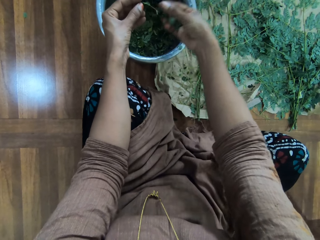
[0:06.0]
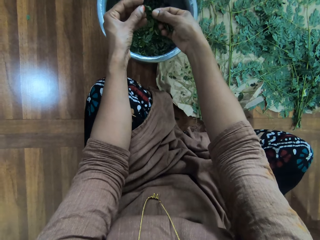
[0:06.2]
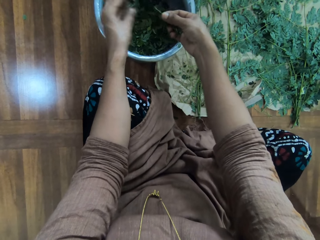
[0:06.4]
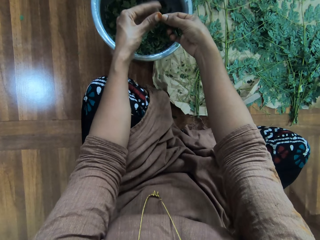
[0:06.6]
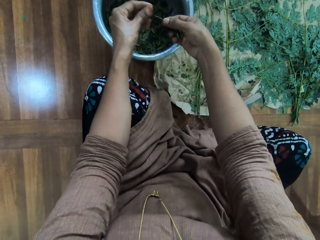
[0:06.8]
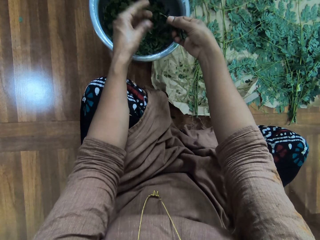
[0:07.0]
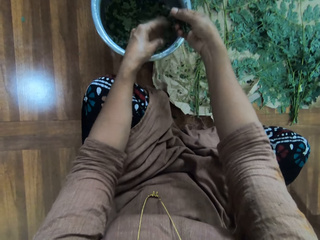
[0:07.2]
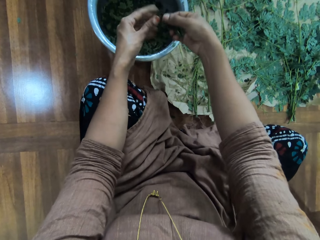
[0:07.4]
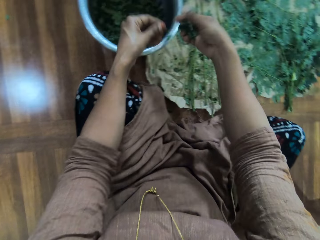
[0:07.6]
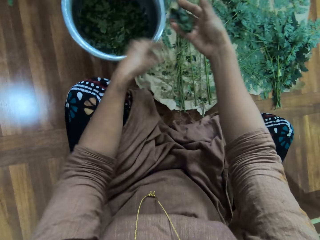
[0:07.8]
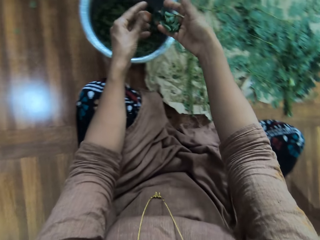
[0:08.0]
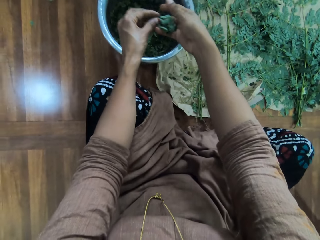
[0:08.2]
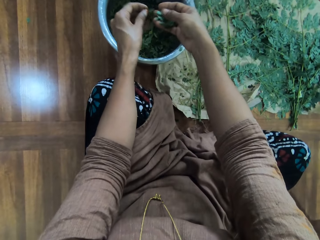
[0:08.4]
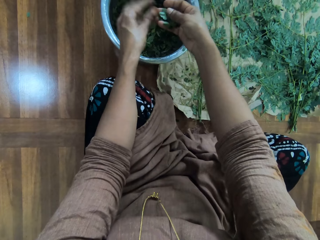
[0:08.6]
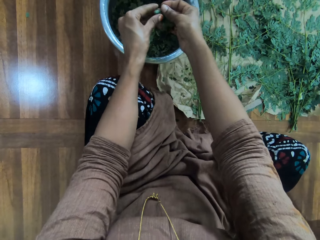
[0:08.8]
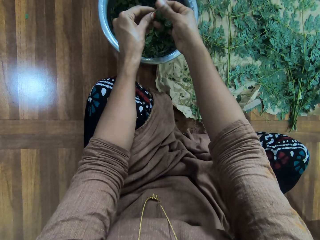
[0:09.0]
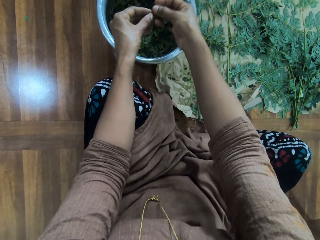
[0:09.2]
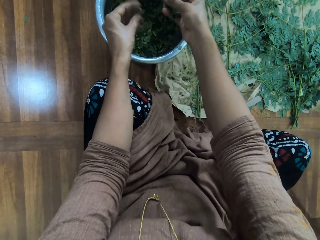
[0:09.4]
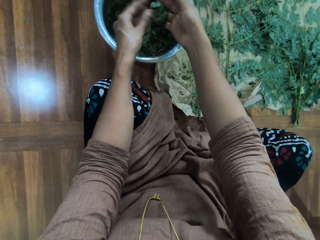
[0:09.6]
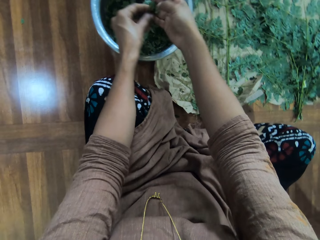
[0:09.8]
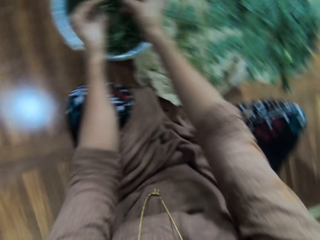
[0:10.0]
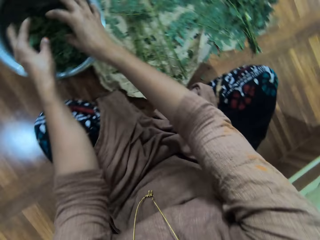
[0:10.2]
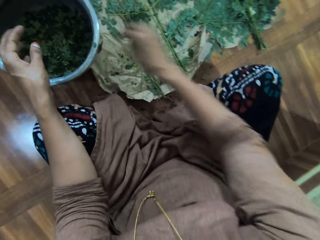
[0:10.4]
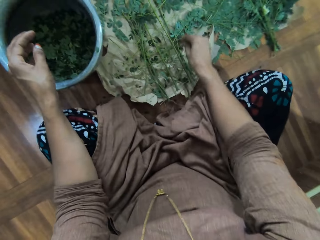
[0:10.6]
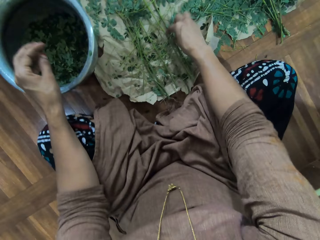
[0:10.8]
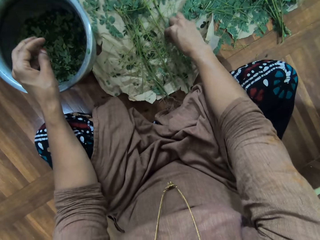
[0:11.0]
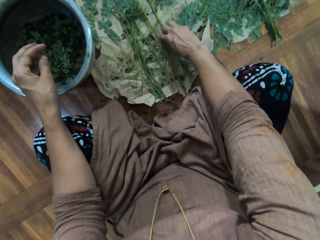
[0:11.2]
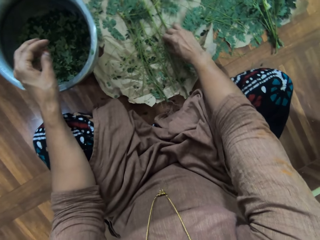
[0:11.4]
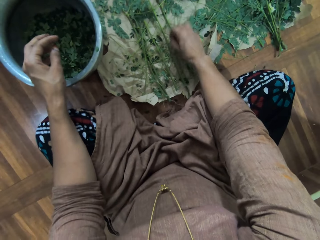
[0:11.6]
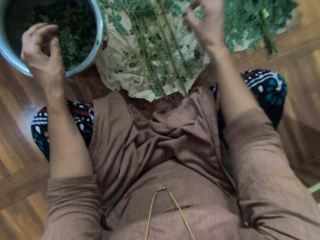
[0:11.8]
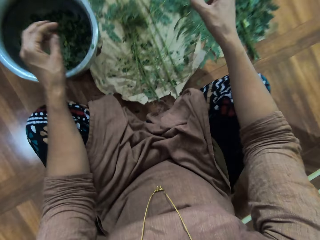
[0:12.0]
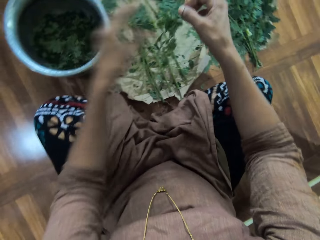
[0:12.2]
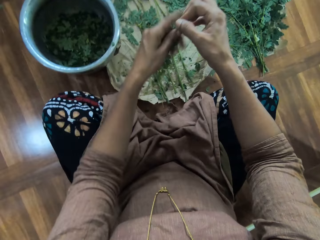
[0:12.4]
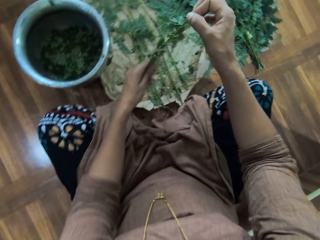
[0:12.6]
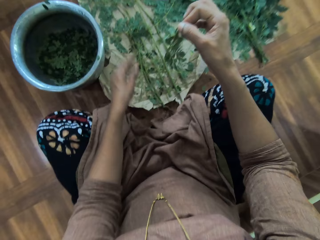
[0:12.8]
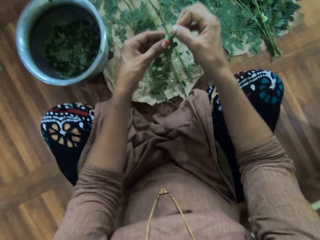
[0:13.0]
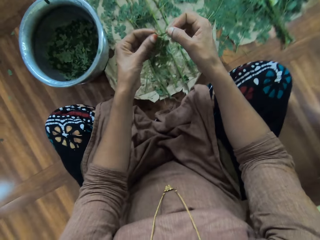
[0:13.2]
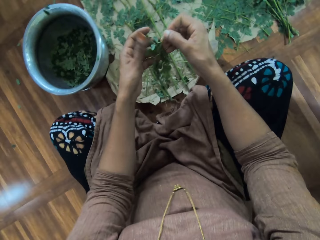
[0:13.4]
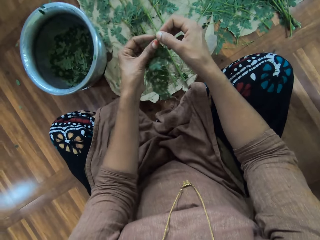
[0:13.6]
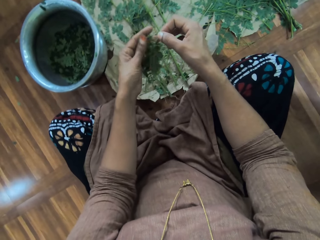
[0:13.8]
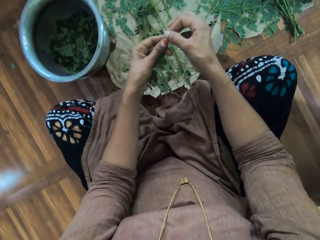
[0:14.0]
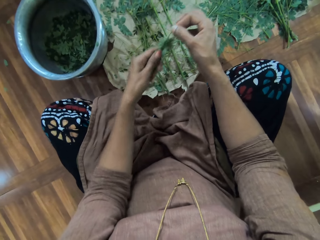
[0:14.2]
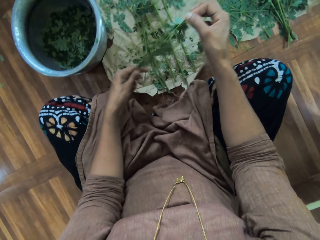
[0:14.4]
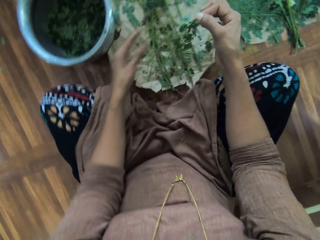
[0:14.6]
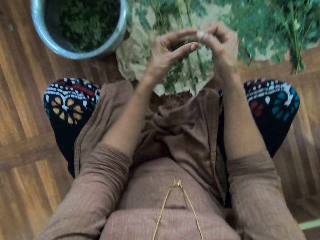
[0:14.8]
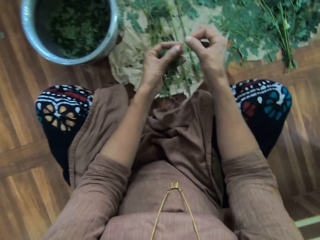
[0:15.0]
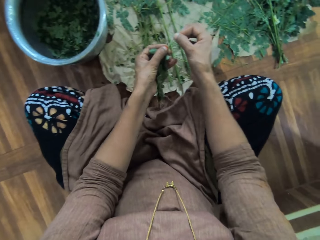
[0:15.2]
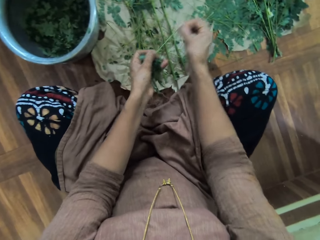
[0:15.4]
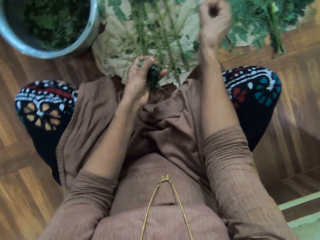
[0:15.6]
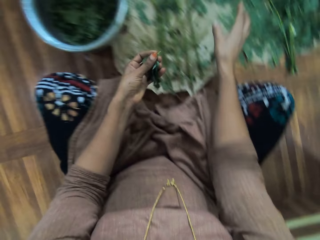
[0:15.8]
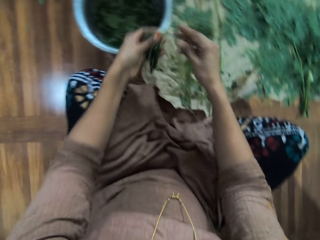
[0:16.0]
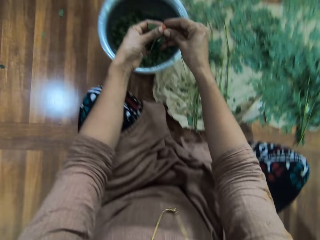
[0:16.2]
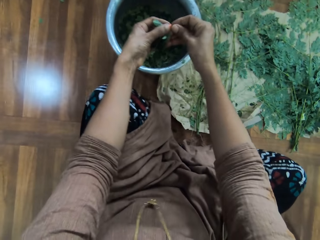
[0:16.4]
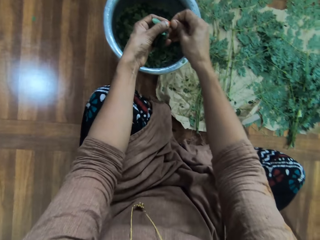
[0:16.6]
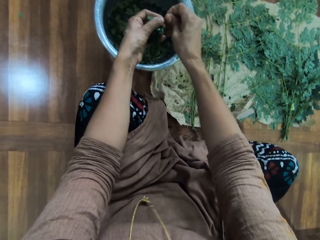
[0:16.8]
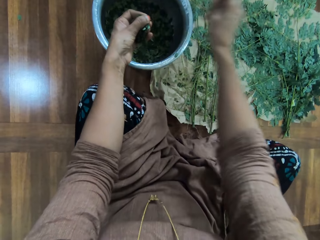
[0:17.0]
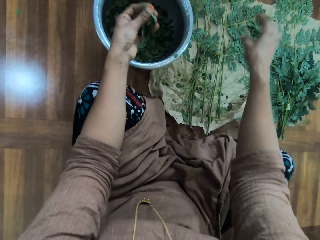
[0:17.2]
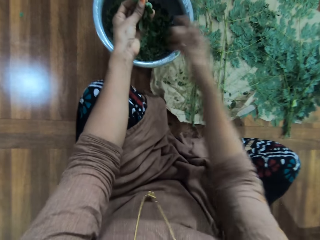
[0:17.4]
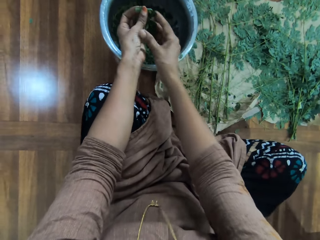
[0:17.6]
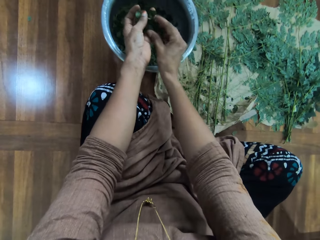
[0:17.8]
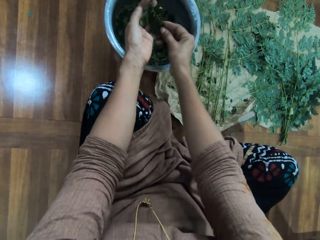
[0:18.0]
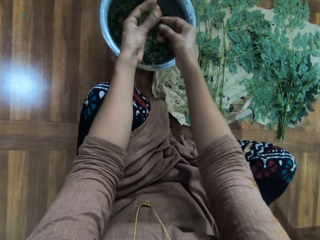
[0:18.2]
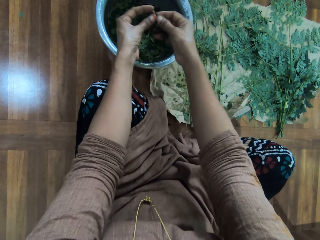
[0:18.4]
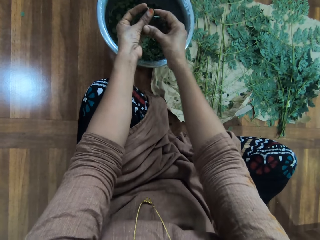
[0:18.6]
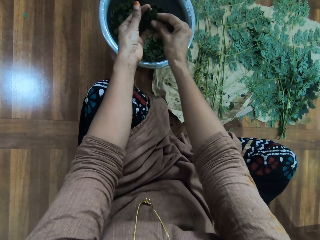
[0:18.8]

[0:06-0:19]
The camera wearer puts the branches down. They remove the leaves on the branch. They deposit the leaves in the stainless steel pot. They cut the branch. They move their hand on the branch. They remove the leaves on the branch.

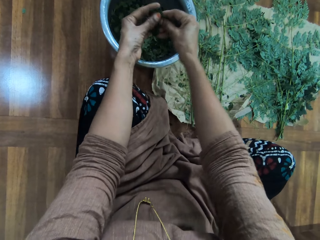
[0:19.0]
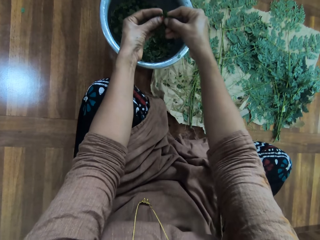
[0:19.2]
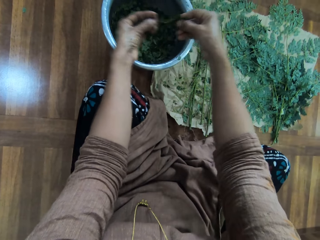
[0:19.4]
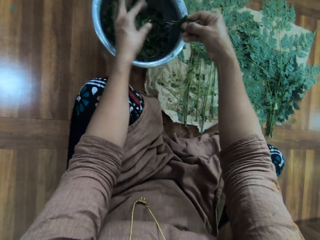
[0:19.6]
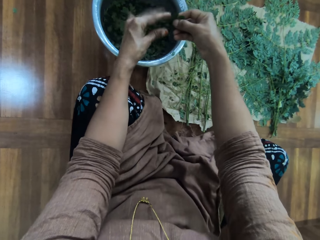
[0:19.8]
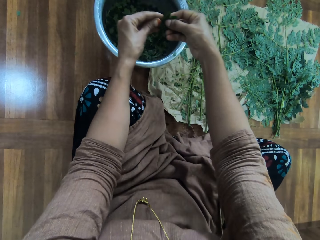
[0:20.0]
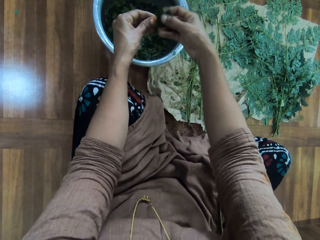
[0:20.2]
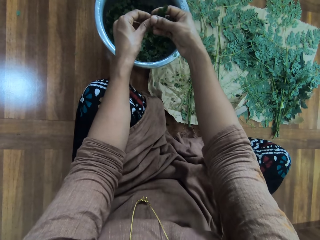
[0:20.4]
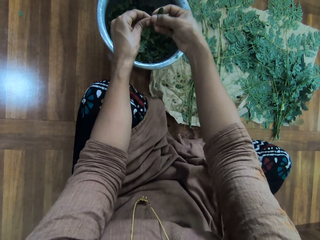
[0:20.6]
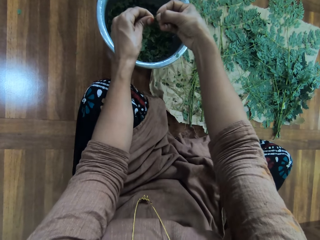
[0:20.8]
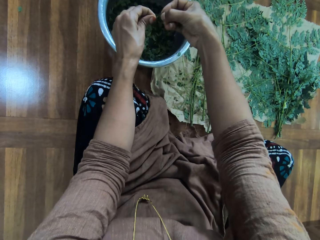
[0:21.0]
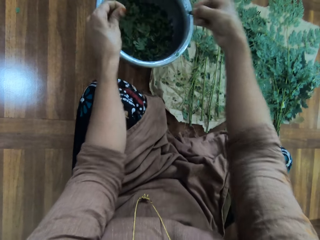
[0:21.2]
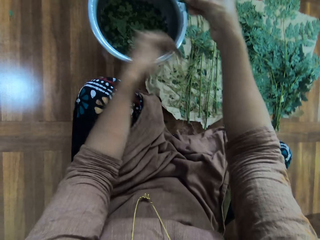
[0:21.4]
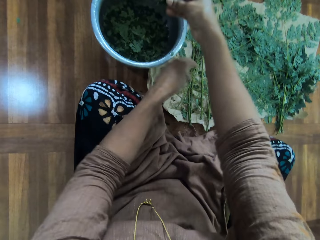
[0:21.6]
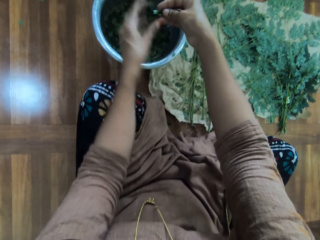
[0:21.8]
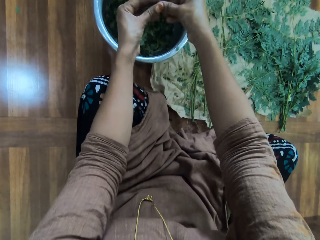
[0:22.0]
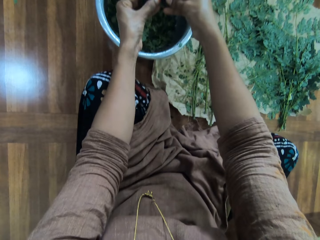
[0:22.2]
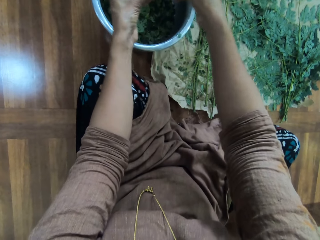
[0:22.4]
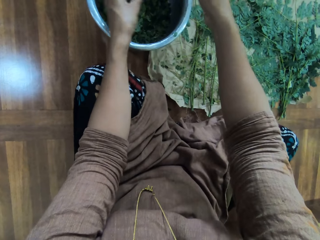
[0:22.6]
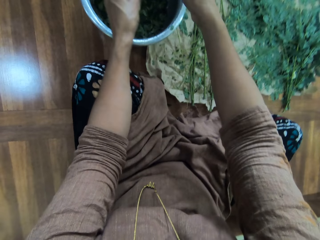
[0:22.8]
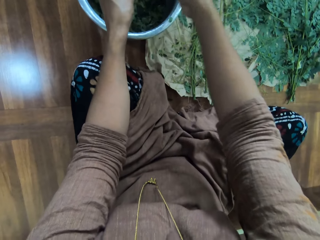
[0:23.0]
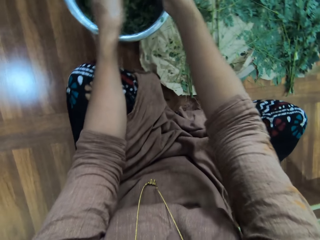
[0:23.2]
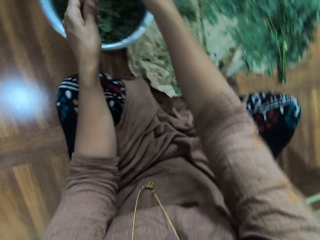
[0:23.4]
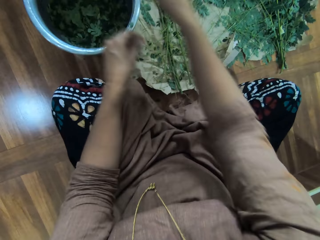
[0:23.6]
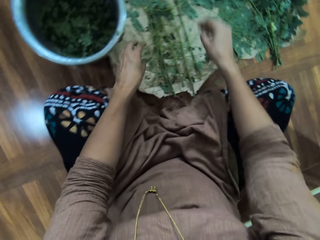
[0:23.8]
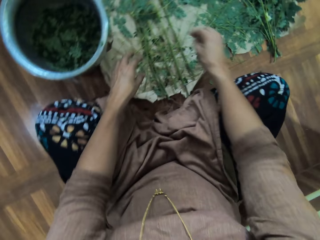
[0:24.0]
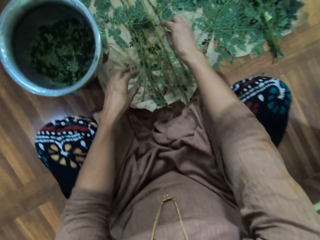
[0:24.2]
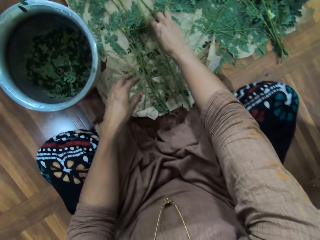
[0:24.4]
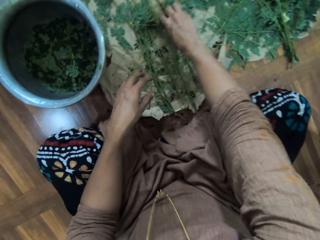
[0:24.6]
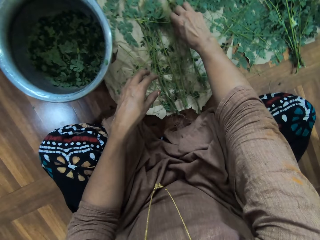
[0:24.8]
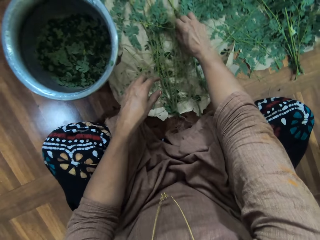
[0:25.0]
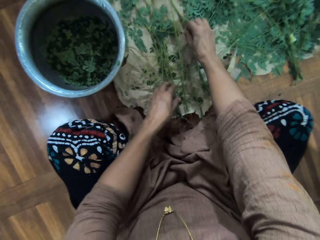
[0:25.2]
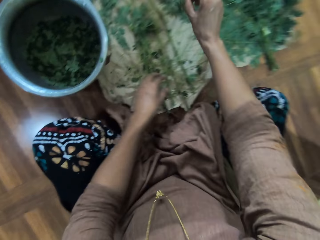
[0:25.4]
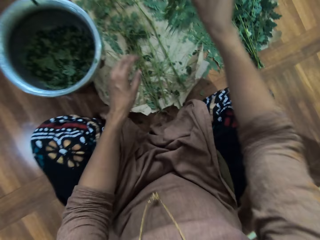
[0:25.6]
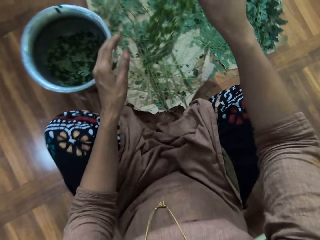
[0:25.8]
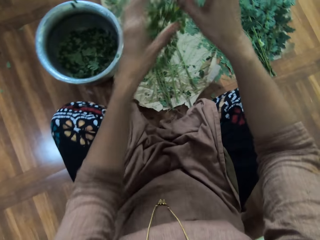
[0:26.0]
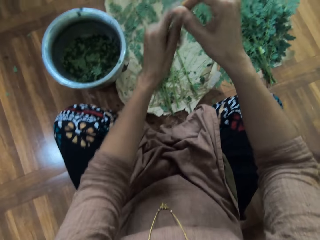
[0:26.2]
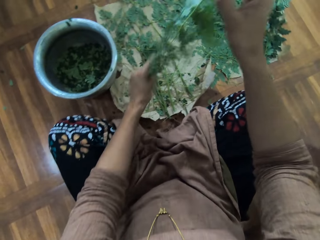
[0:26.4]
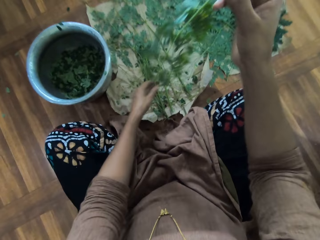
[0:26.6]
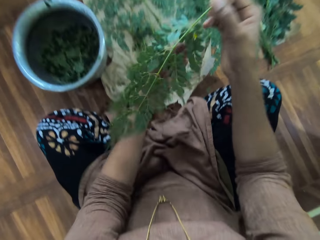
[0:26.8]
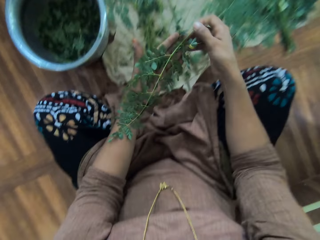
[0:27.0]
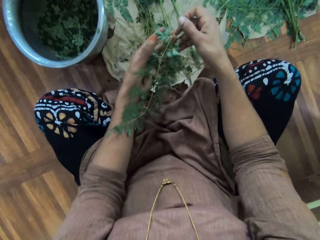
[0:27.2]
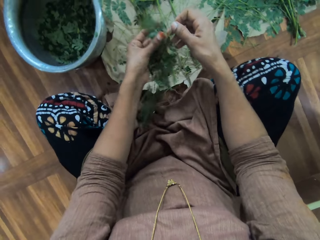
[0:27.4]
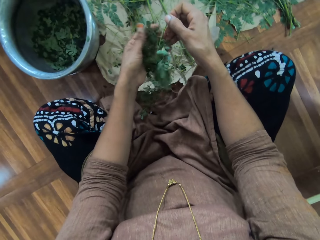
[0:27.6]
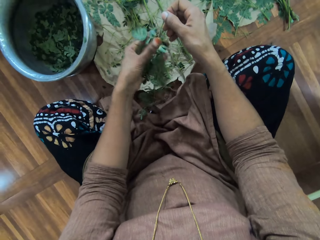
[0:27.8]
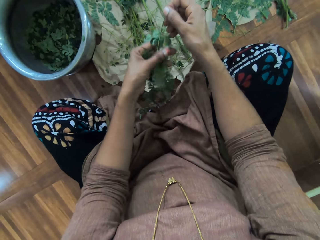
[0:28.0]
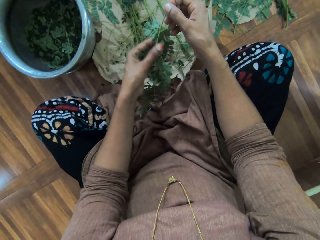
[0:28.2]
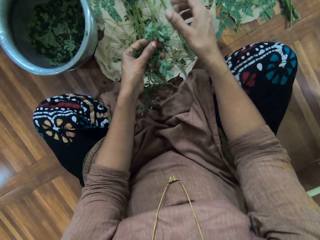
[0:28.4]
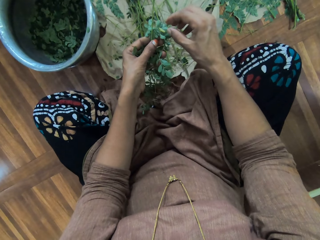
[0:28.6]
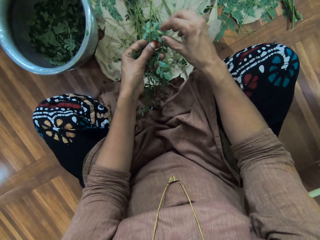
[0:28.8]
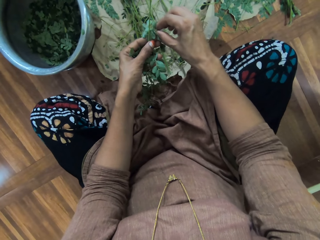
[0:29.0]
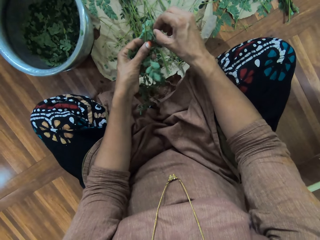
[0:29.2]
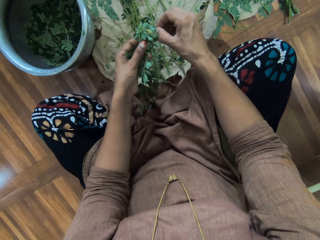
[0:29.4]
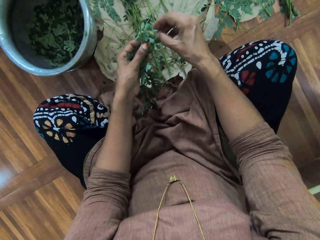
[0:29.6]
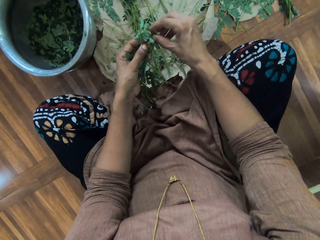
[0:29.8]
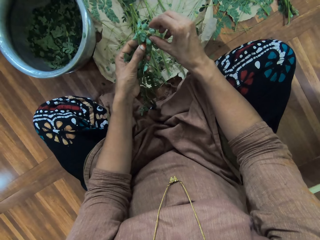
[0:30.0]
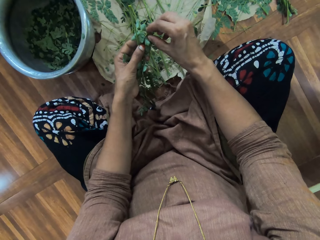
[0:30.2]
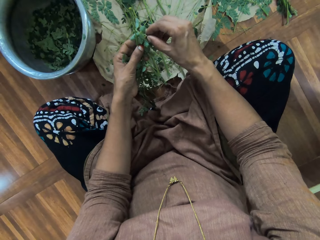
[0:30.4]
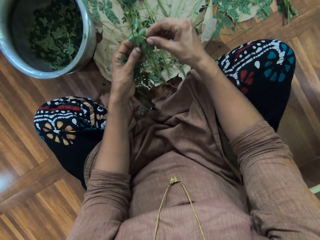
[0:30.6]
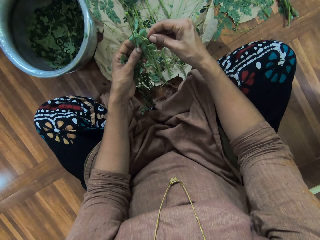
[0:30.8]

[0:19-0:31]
The camera wearer puts the branches down. They remove the leaves on the branch. They cut the branch. They move their hand on the branch.
